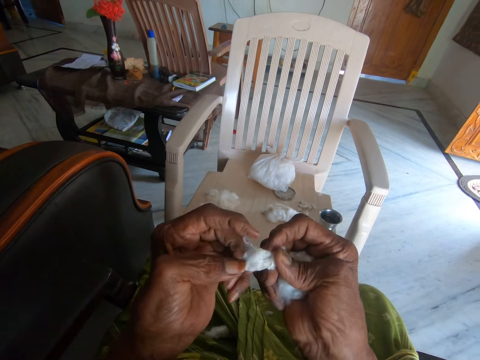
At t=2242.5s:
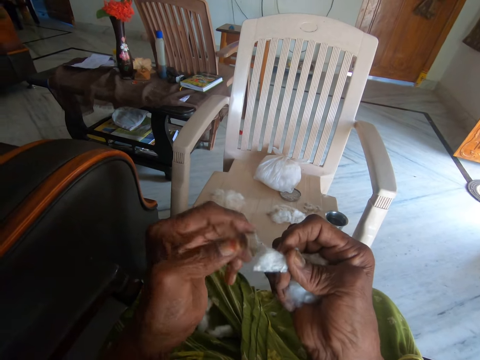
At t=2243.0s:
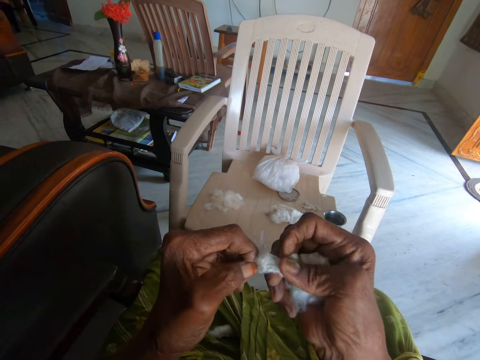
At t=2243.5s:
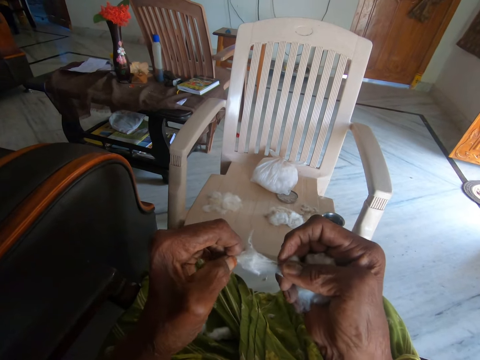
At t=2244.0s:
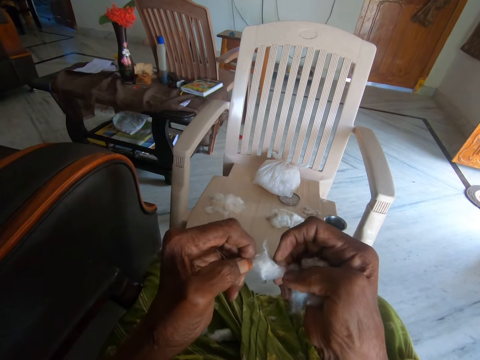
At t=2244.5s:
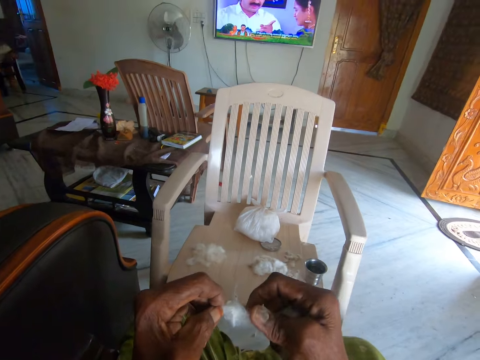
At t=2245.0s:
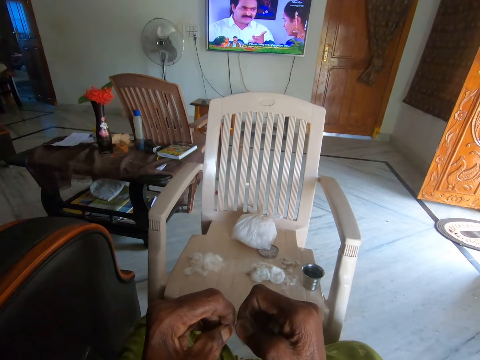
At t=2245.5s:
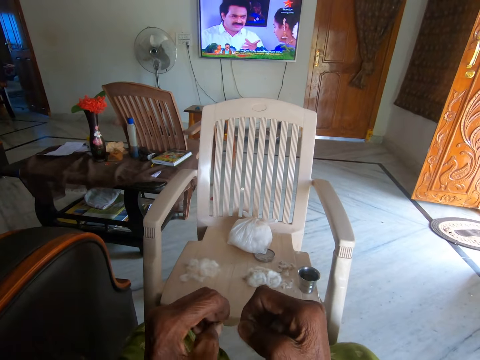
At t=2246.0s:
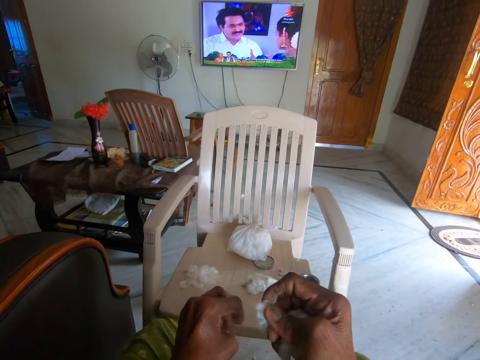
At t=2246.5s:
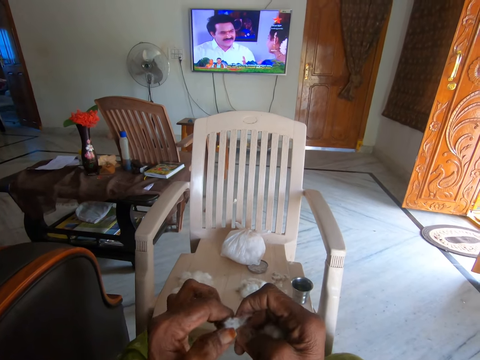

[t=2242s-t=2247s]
The camera wearer separates the cotton wool.

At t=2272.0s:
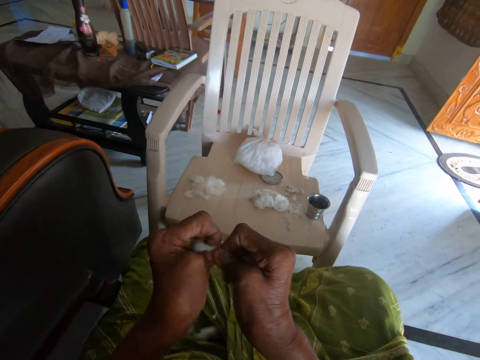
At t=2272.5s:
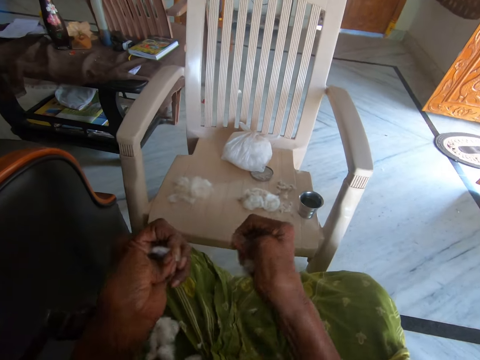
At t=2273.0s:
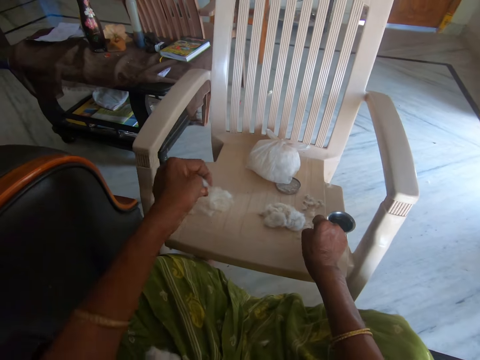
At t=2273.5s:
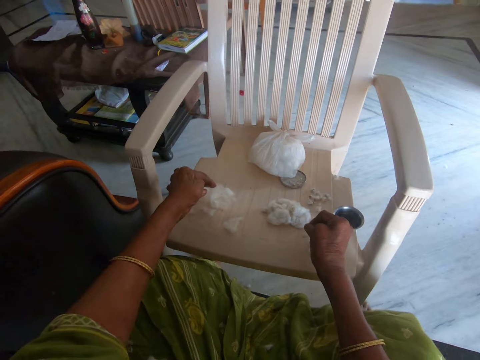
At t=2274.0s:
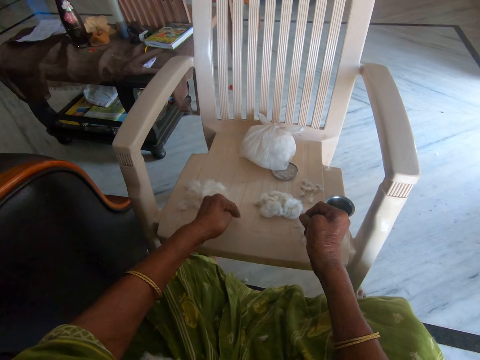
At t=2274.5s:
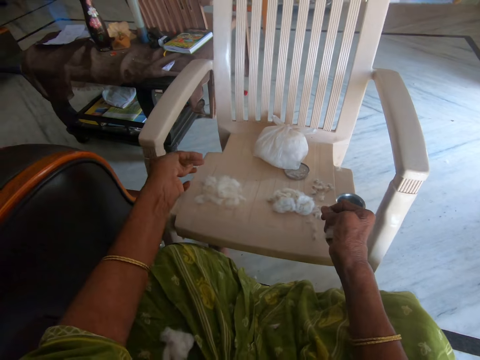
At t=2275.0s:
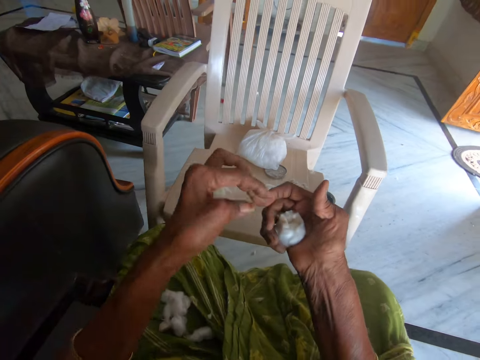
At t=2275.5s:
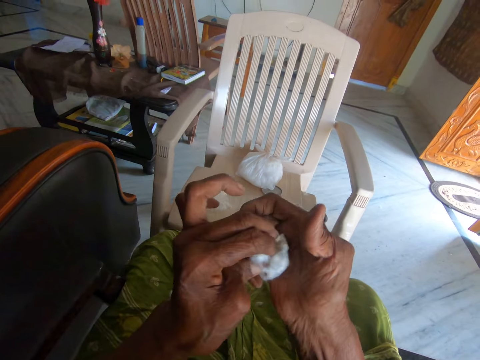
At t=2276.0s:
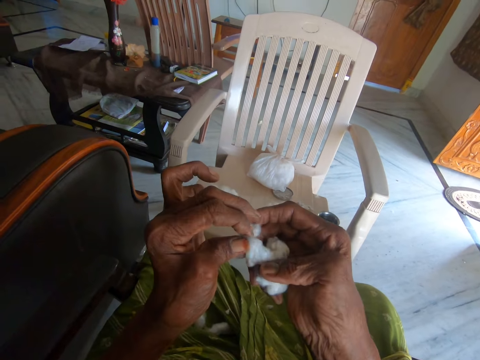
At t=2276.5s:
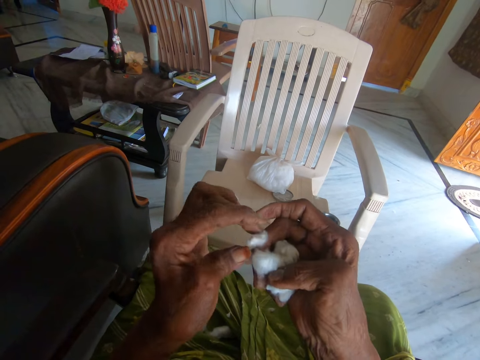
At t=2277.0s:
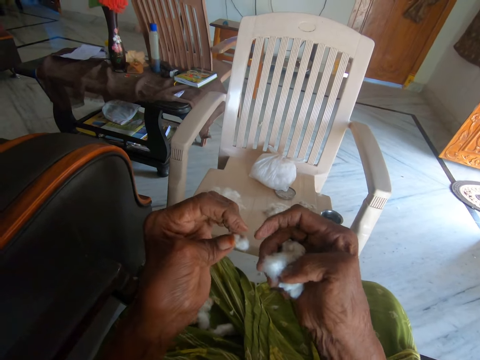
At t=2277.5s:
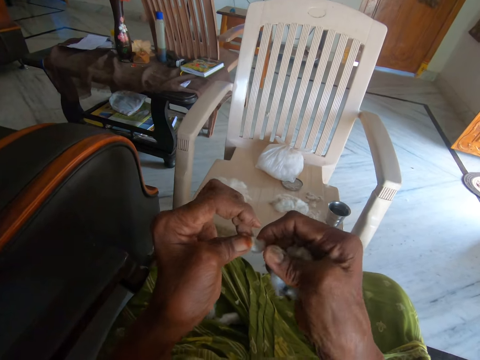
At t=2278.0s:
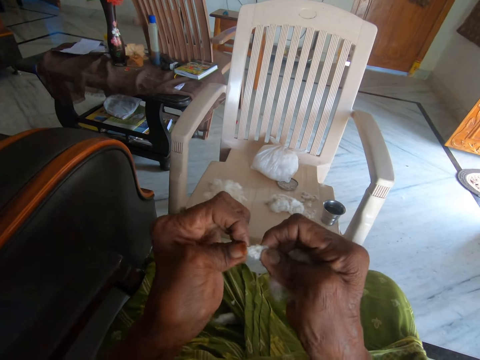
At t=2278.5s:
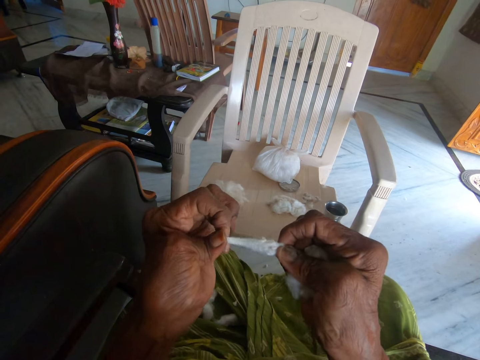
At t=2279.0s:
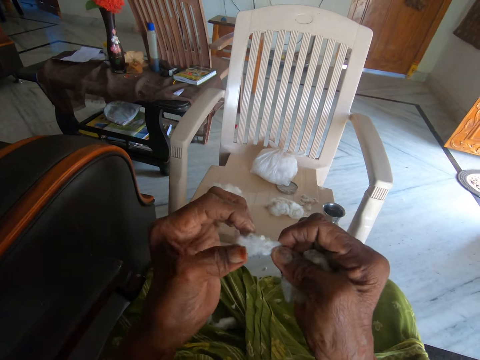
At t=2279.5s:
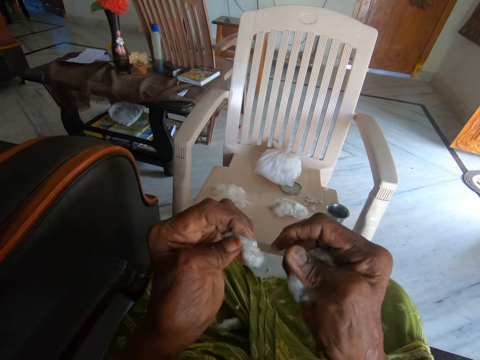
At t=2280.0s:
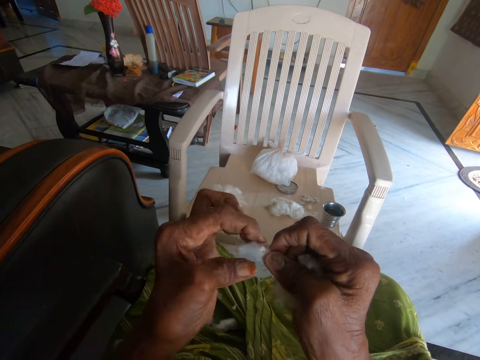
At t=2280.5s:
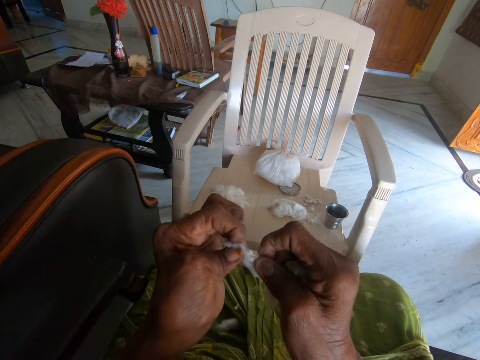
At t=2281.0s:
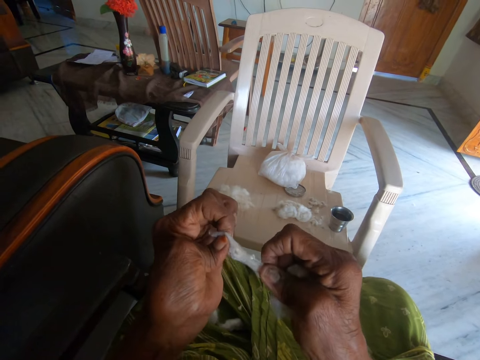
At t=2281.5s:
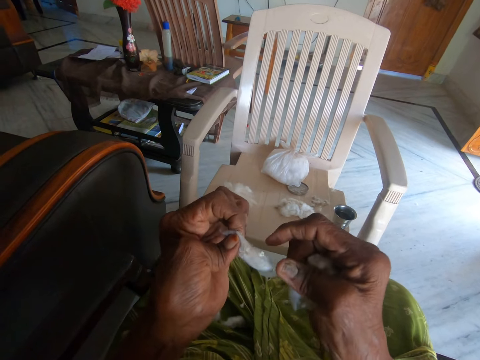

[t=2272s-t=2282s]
The camera wearer drops cotton wool and dirt on the plastic chair with both hands. She picks the cotton wool from her right hand. She holds the cotton wool. She separates the cotton wool from the dirt with both hands.

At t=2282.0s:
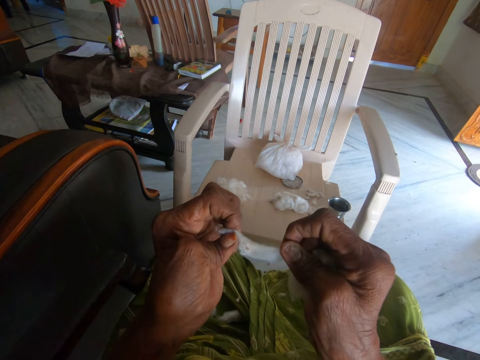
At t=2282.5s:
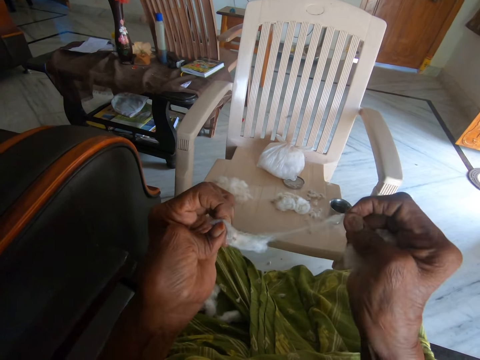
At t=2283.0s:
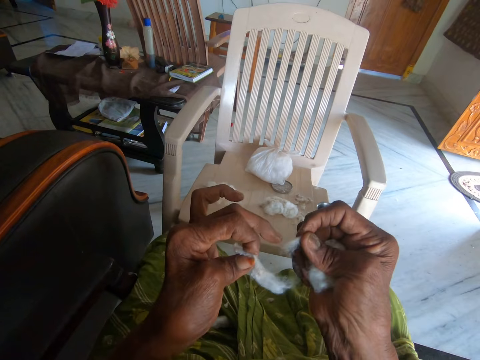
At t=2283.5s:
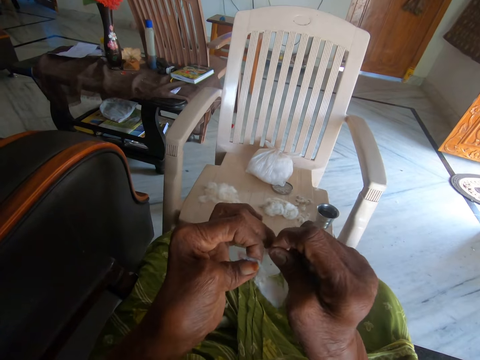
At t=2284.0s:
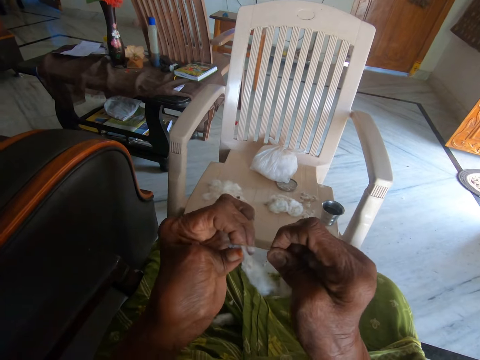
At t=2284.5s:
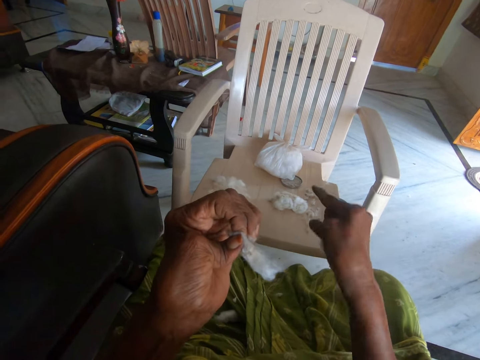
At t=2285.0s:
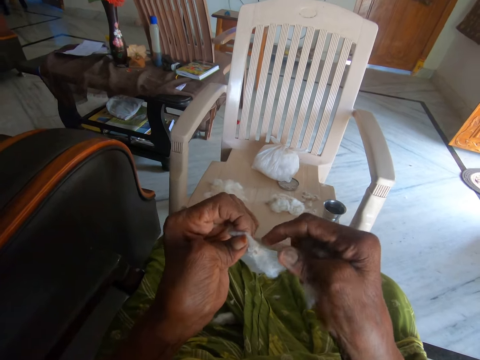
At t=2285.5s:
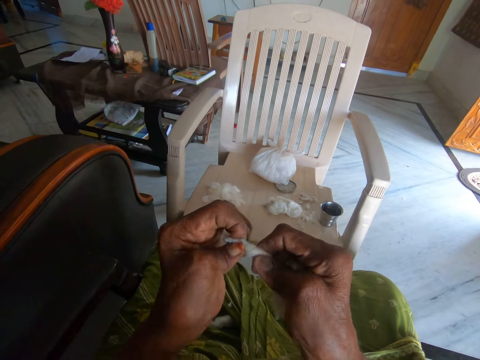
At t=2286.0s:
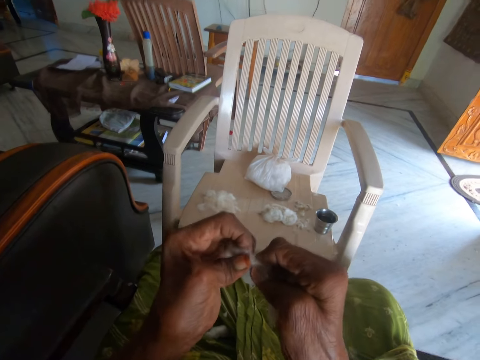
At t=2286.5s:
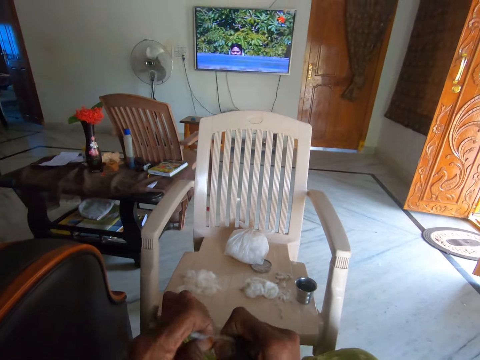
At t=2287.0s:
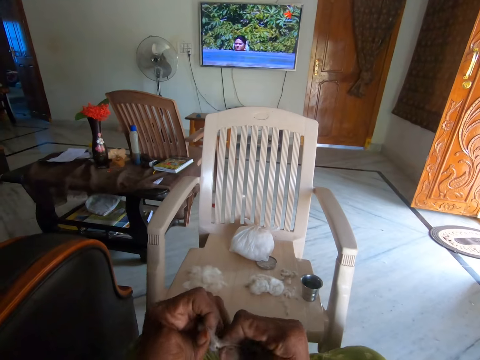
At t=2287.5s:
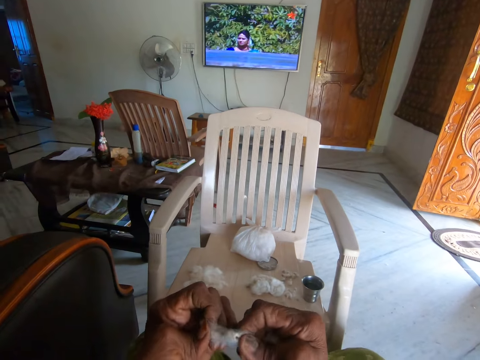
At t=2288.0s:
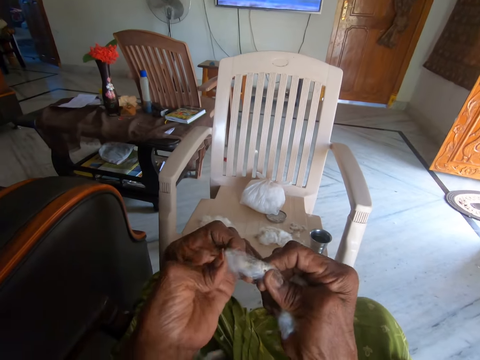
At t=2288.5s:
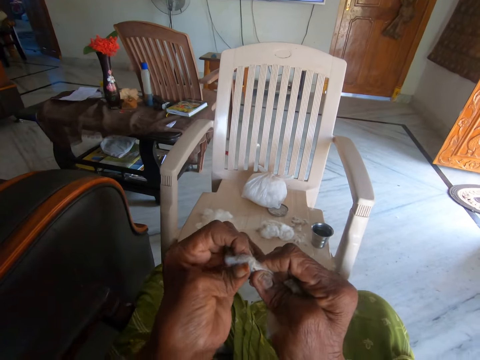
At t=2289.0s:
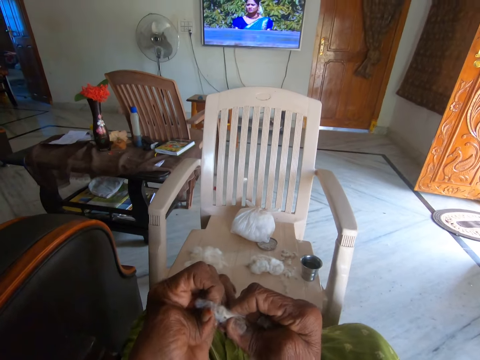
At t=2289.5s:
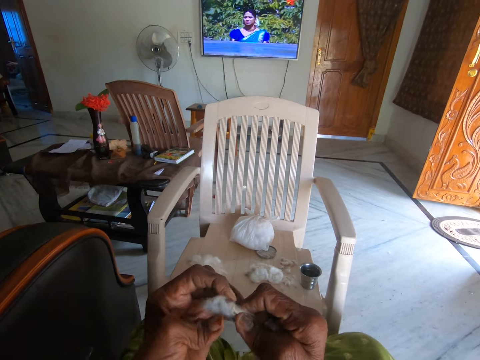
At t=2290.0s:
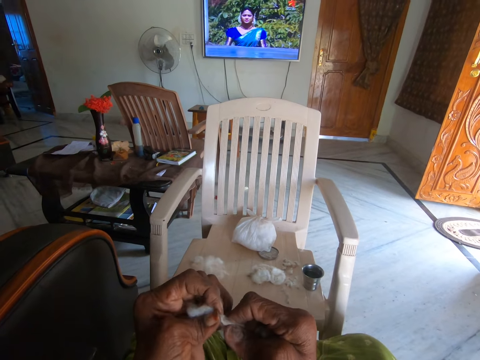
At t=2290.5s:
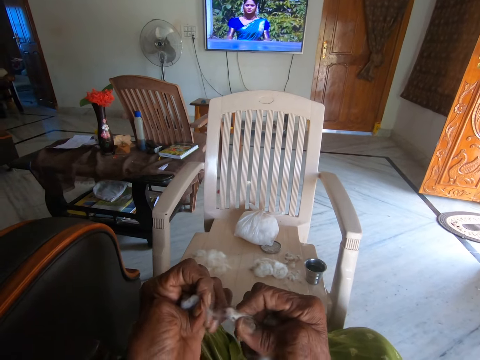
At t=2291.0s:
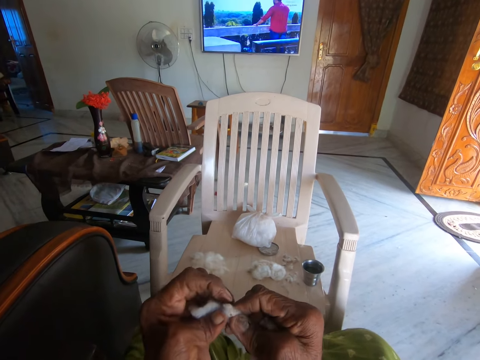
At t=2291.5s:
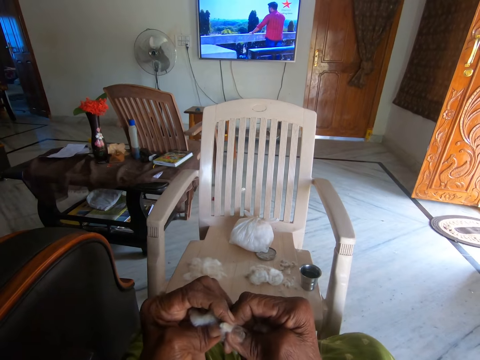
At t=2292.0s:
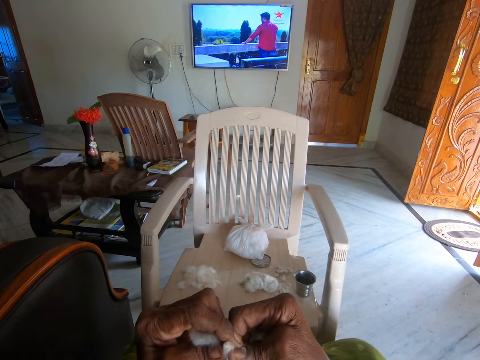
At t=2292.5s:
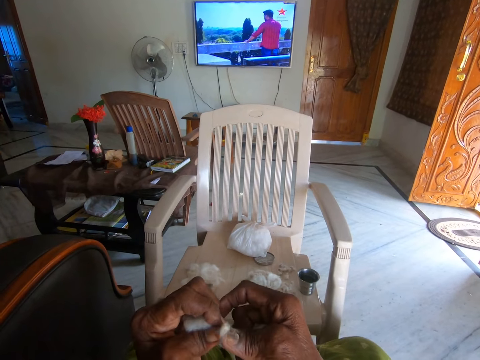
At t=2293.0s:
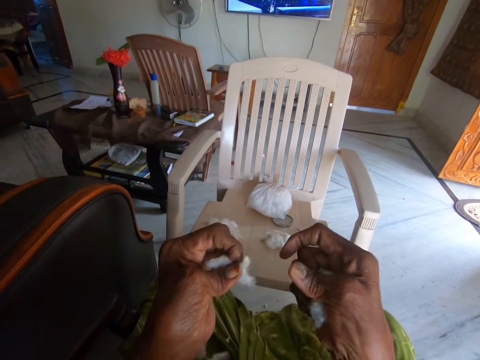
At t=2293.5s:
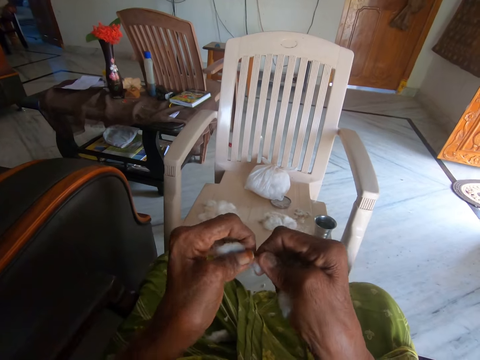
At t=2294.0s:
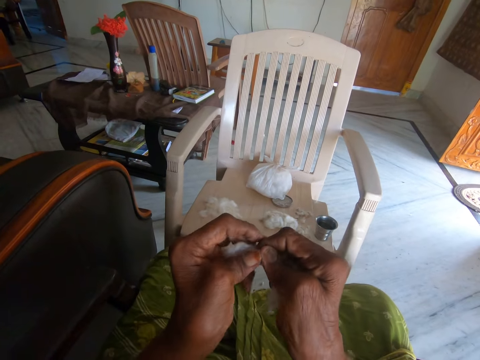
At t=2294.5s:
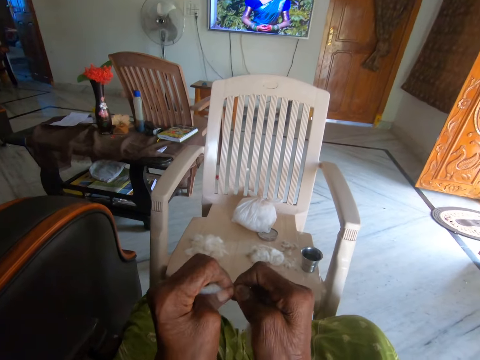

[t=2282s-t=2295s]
The camera wearer throws dirt on the chair with her right hand. She throws the pieces of cotton wool on the floor. She continues separating the cotton wool from the dirt with both hands.
